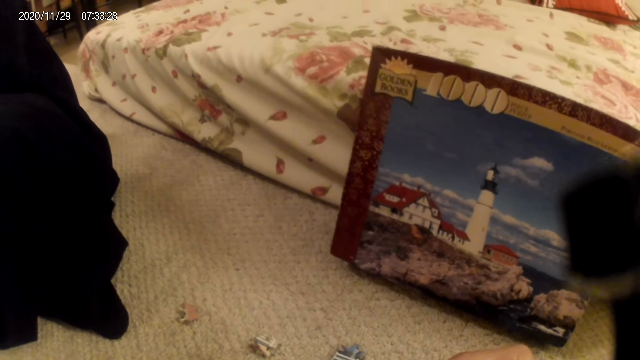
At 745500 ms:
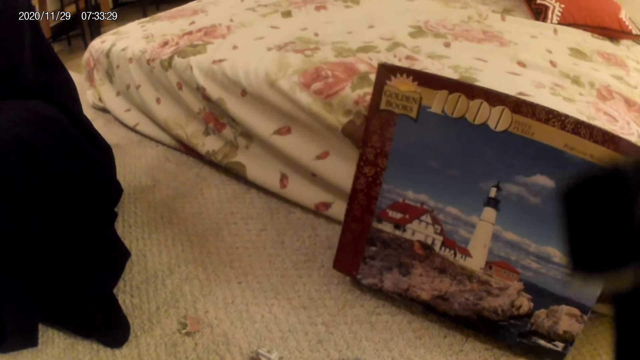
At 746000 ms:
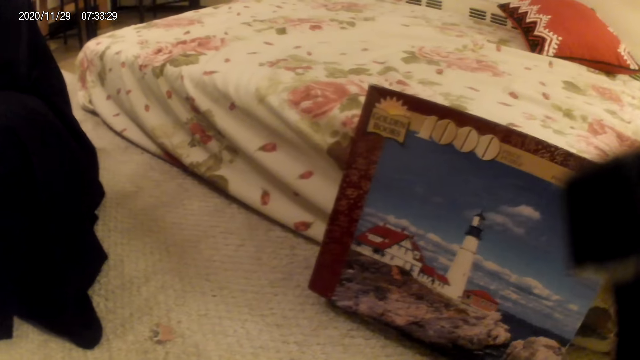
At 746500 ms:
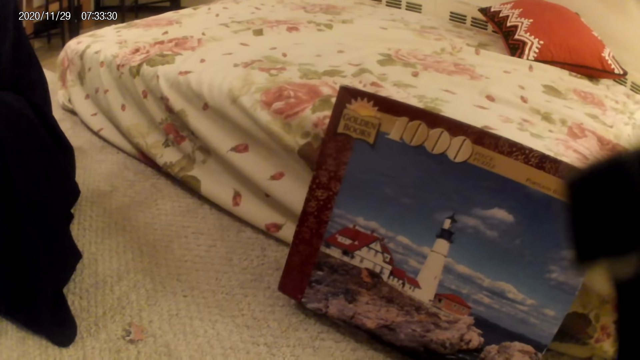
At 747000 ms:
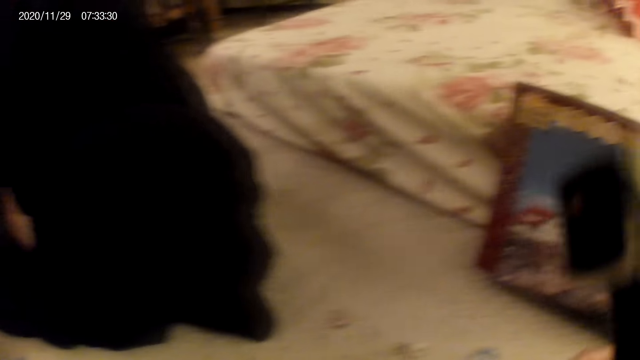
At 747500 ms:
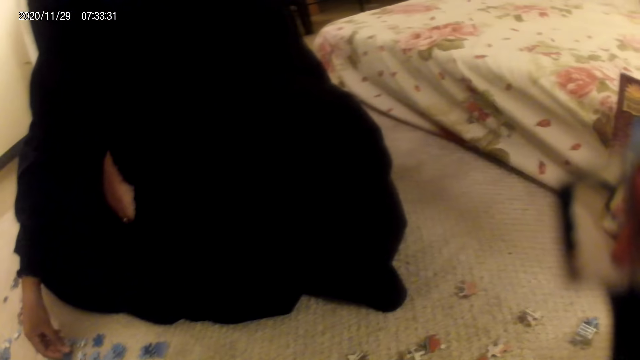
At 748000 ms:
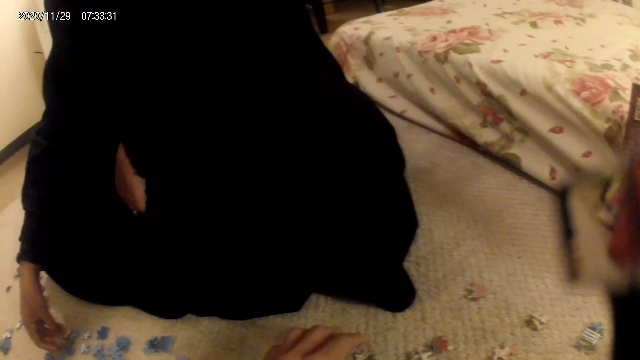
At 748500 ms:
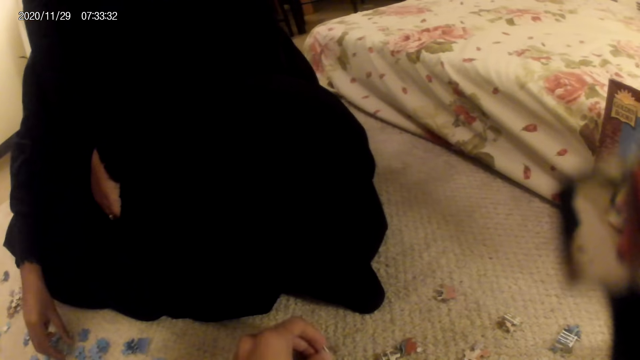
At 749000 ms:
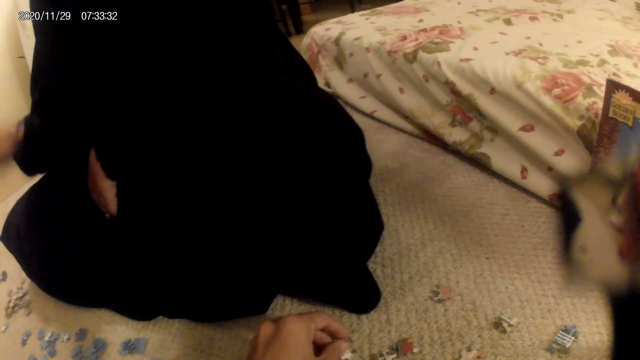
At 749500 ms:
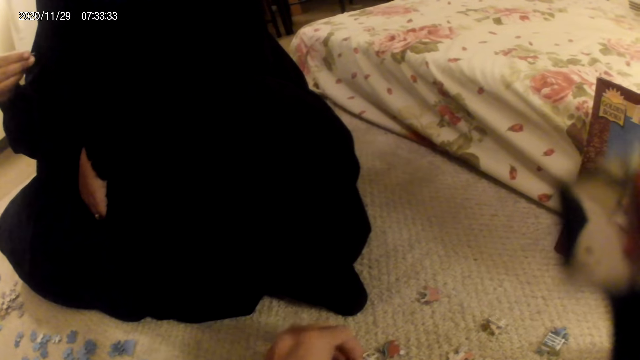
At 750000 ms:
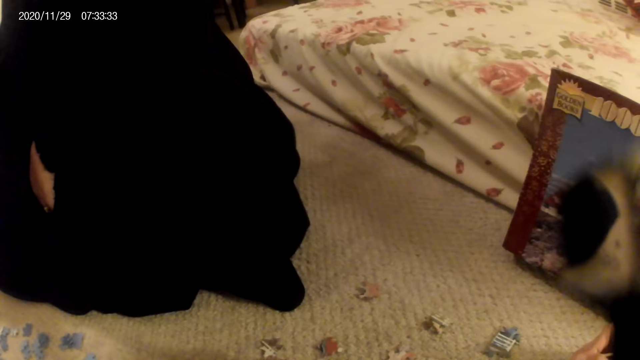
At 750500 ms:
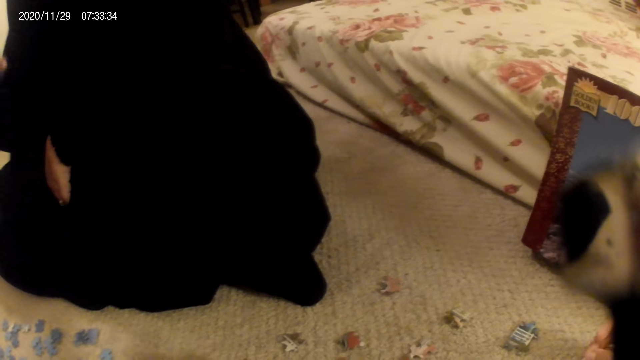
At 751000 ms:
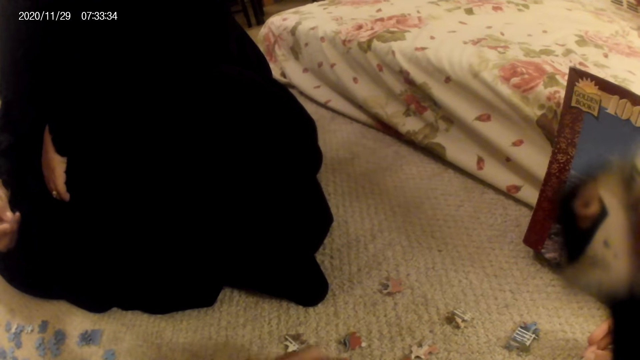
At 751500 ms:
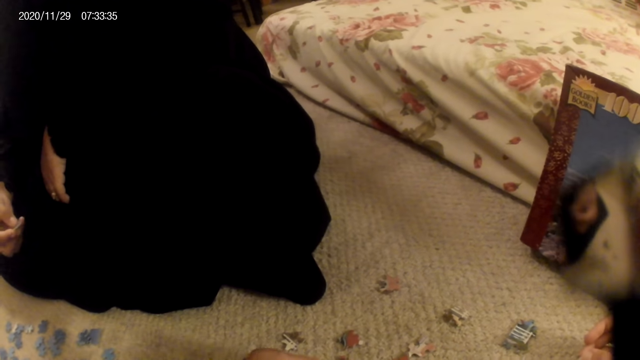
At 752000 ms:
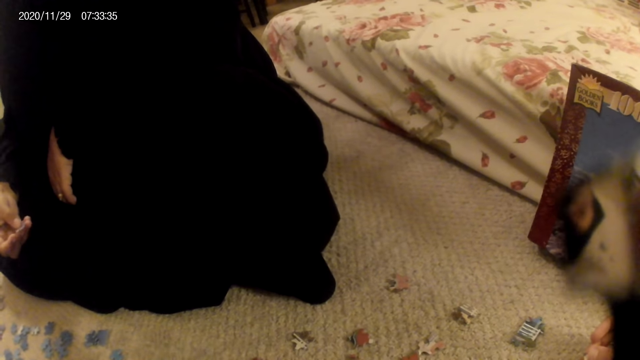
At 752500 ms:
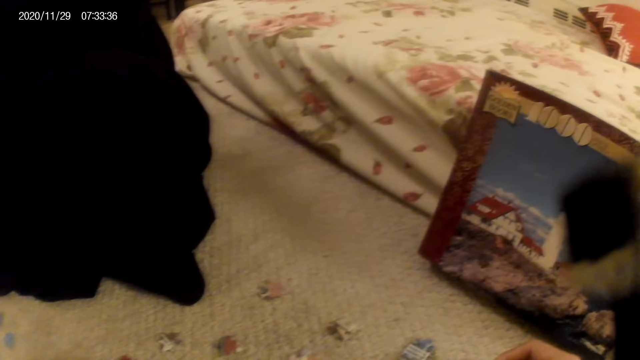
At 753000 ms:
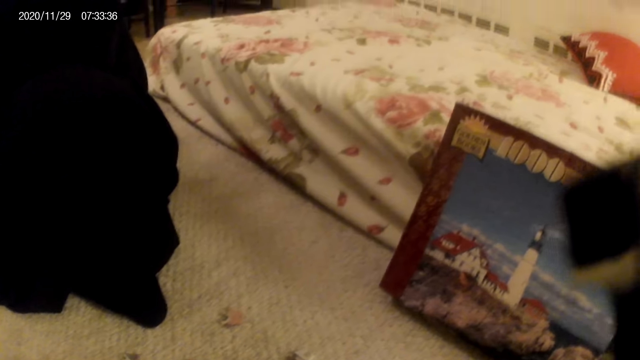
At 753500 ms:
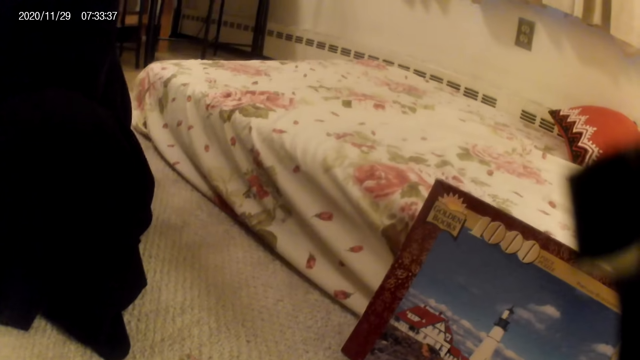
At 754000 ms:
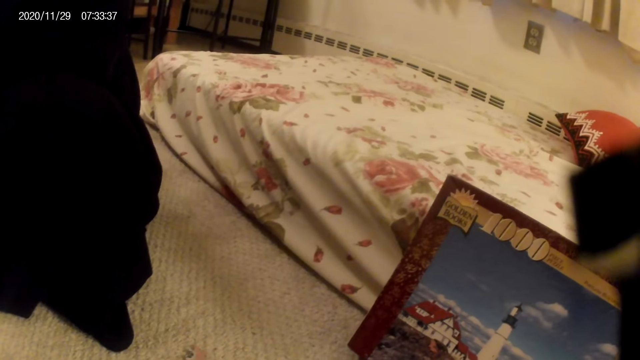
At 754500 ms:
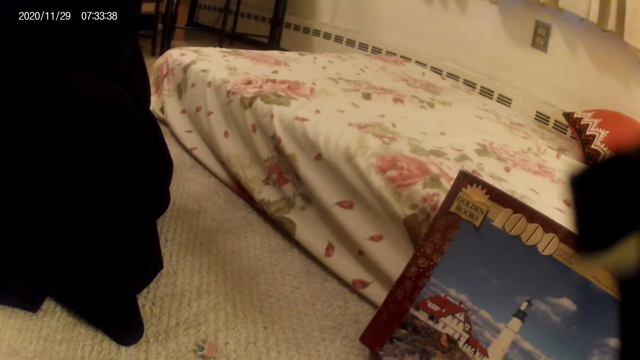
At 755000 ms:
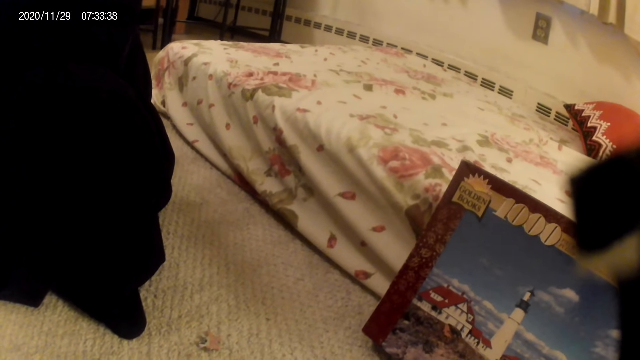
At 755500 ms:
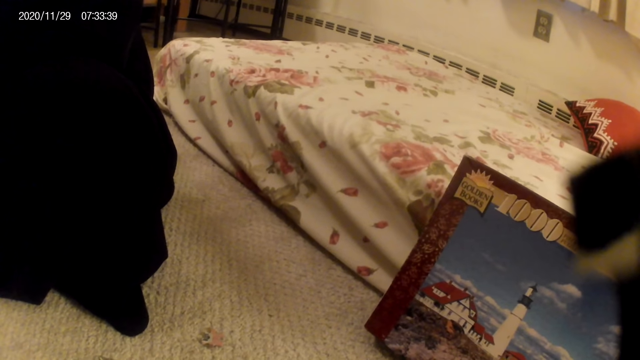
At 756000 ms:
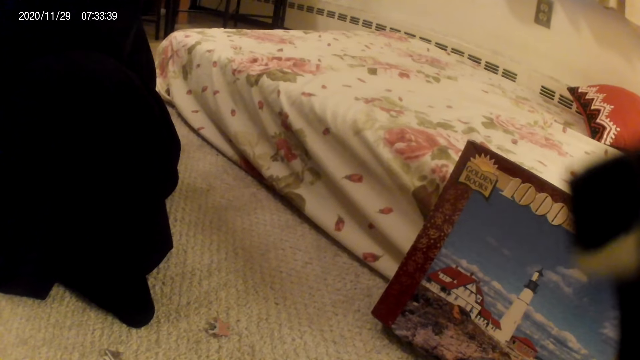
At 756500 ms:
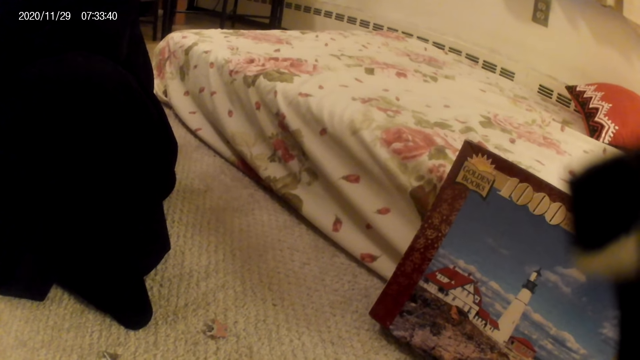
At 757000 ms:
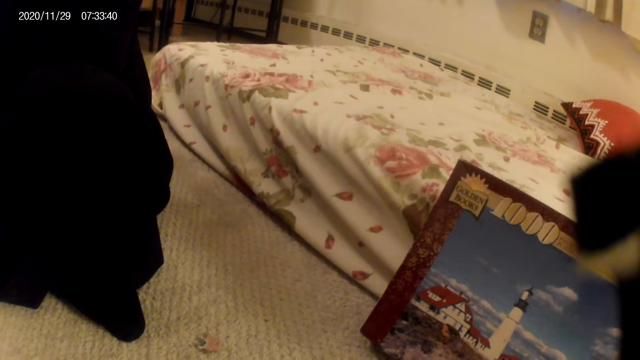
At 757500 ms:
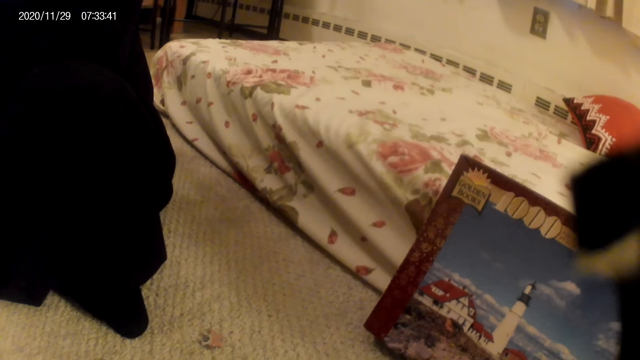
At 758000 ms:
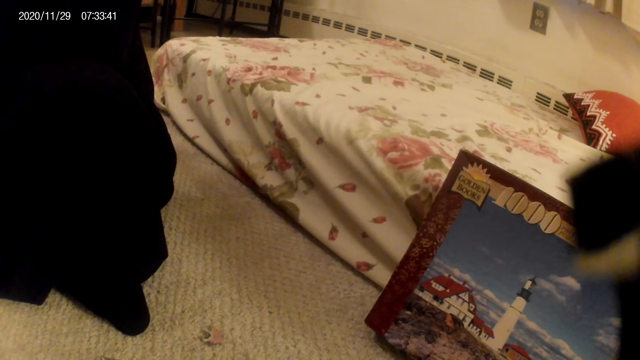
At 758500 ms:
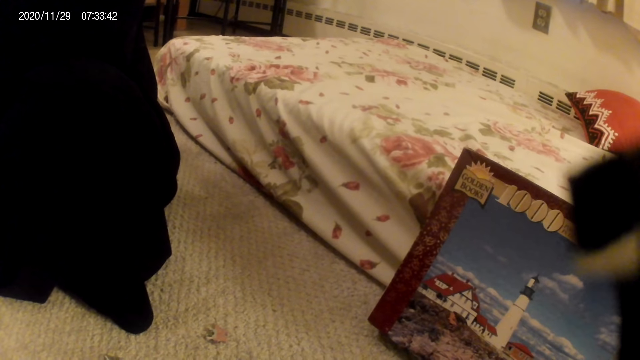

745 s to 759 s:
A woman picks up a card or the jigsaw pieces from the floor. The woman looks at the jigsaw pieces. The woman holds the card on the floor. The camera wearer turns the jigsaw pieces. The woman does something.

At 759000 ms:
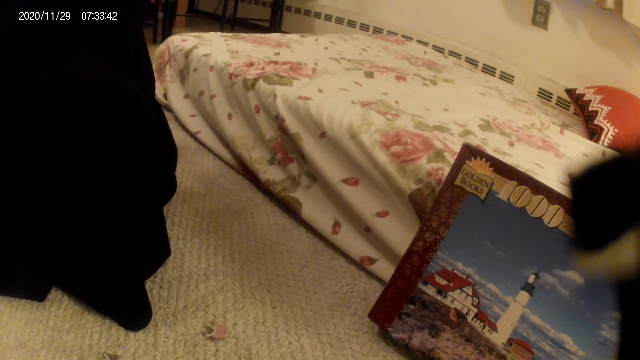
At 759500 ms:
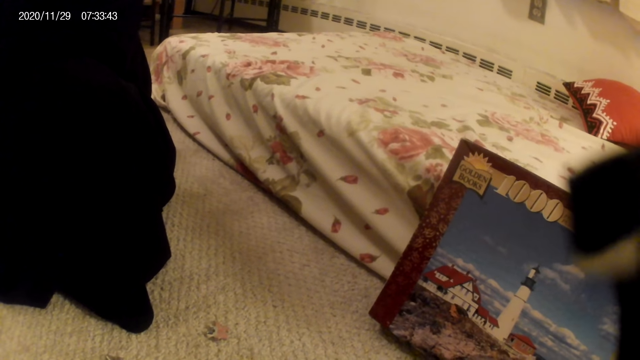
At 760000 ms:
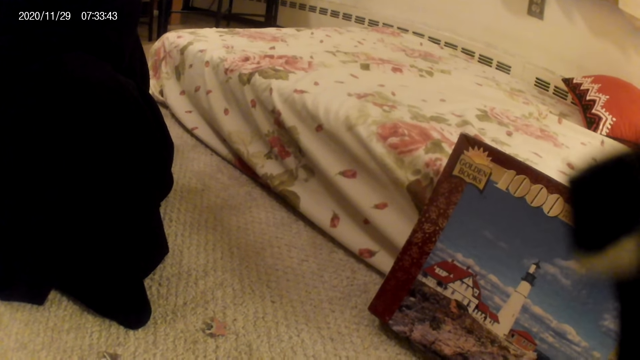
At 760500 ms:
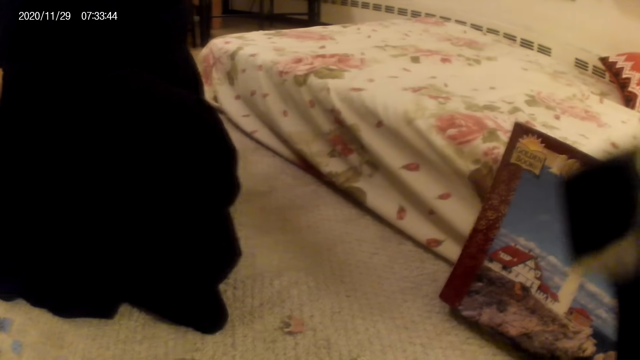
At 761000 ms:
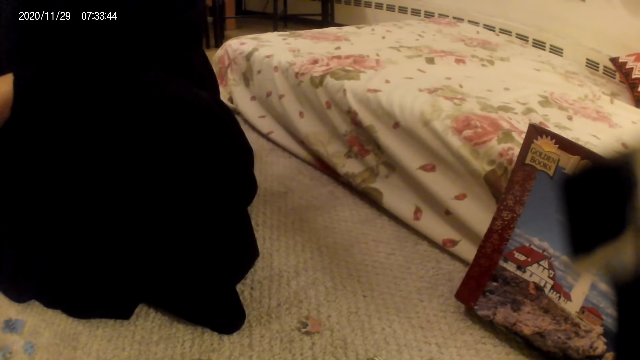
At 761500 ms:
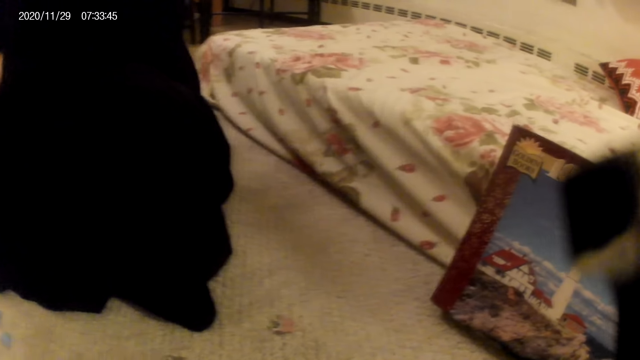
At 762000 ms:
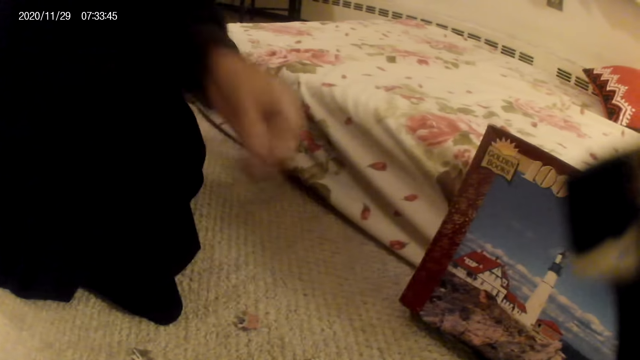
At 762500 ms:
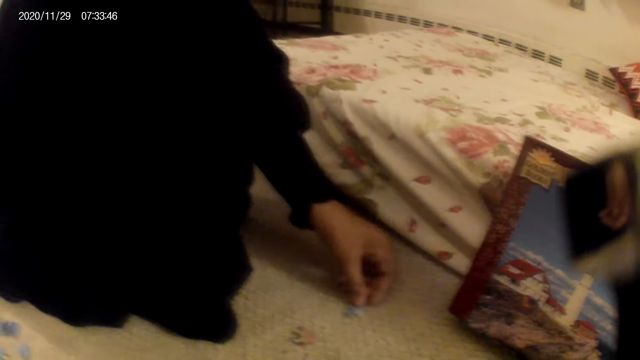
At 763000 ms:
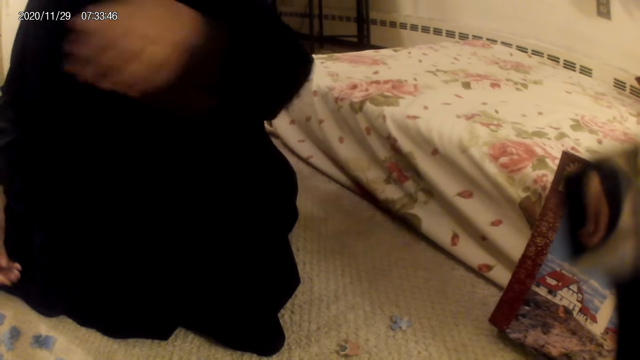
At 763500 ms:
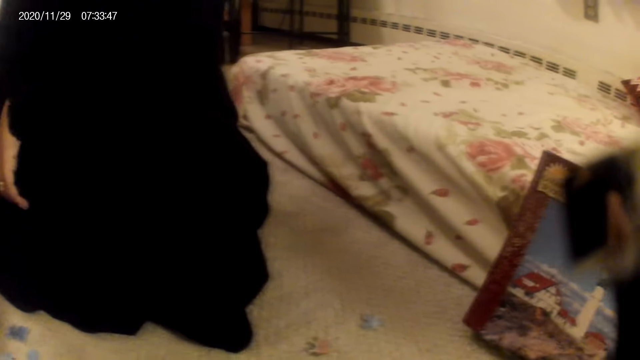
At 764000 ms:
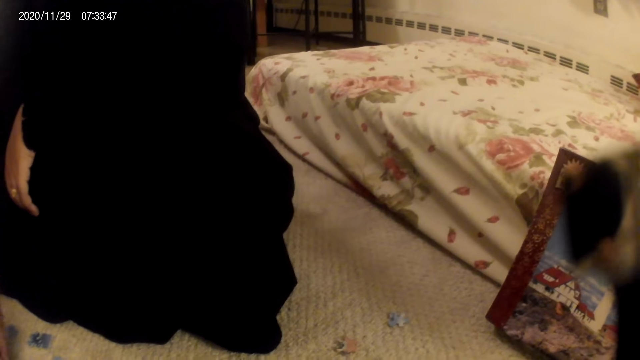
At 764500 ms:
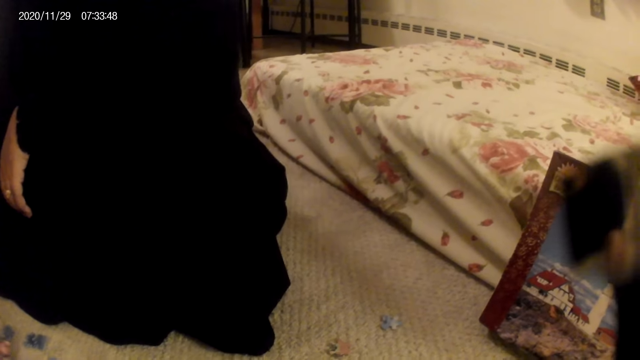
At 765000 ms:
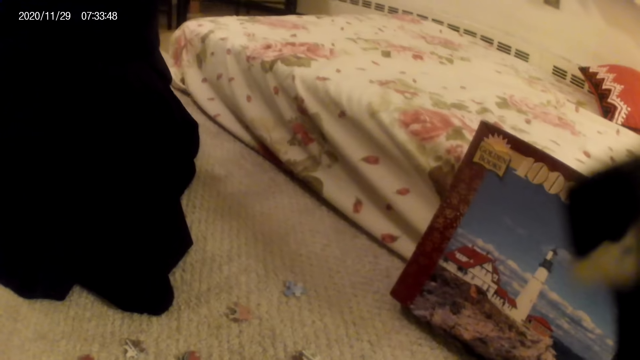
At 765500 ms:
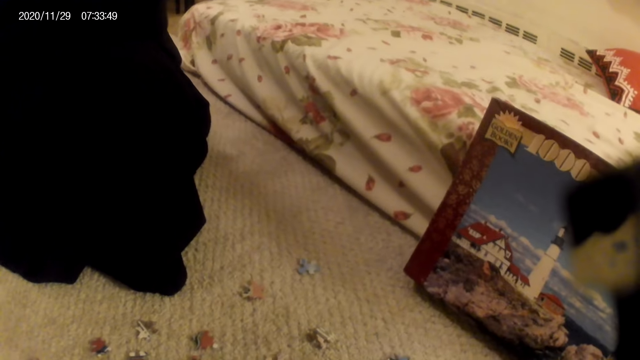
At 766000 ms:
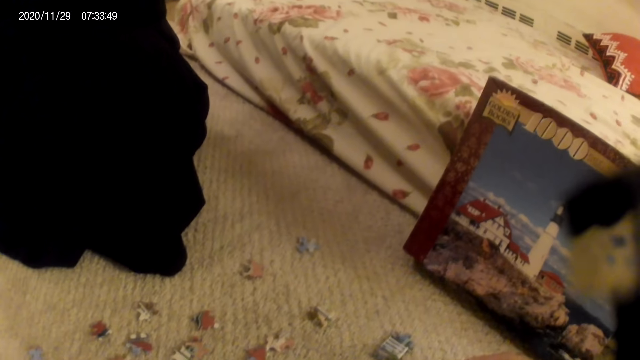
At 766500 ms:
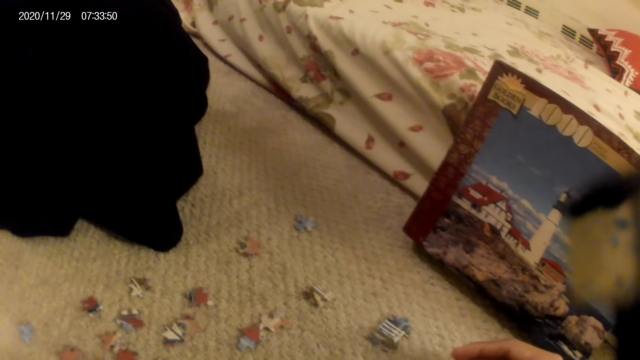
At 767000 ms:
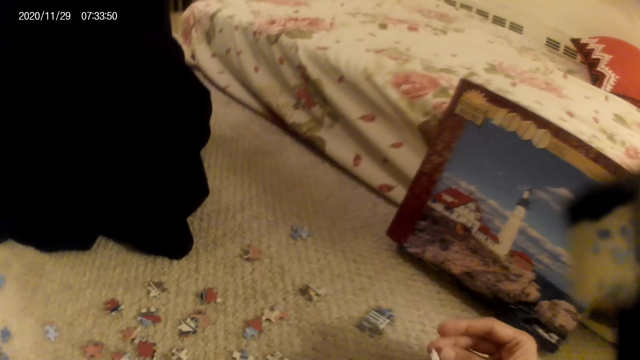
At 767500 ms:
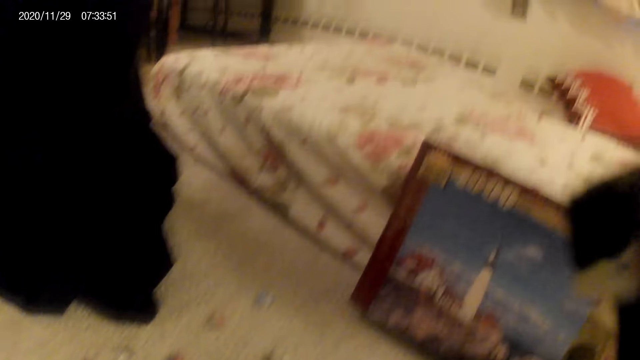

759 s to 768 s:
A woman puts down the jigsaw pieces, moves the card on the floor and does something. The camera wearer looks at the jigsaw pieces.
